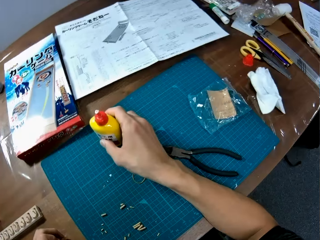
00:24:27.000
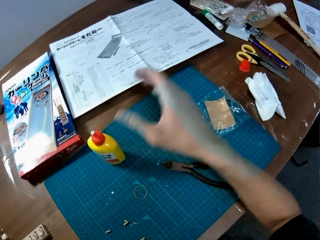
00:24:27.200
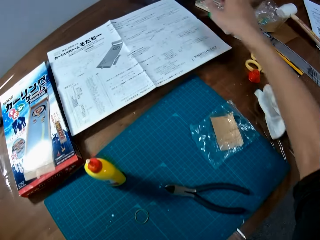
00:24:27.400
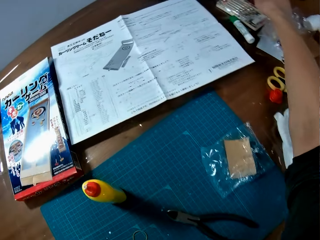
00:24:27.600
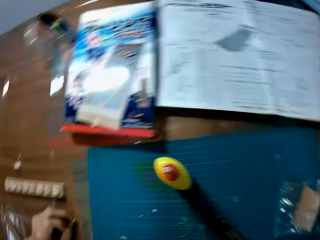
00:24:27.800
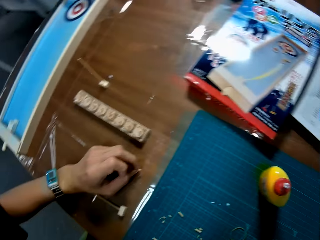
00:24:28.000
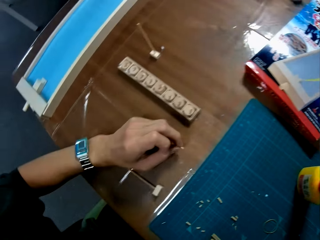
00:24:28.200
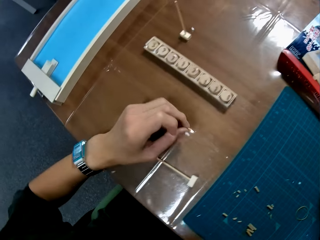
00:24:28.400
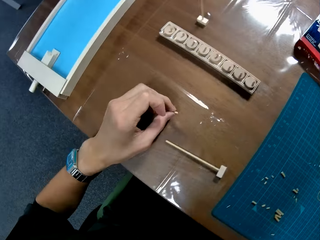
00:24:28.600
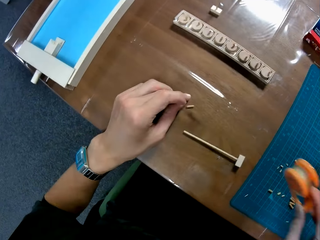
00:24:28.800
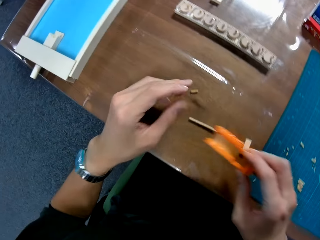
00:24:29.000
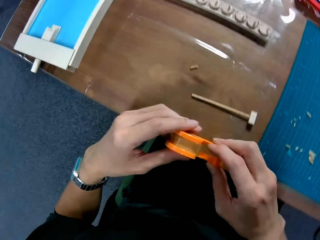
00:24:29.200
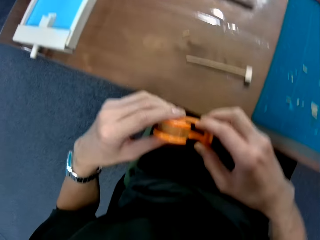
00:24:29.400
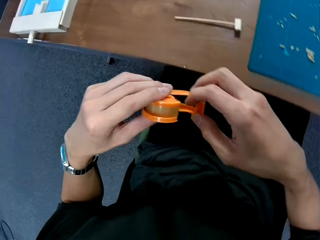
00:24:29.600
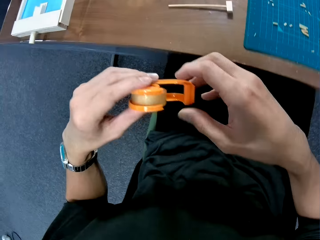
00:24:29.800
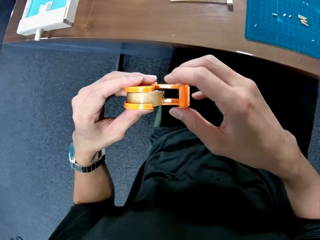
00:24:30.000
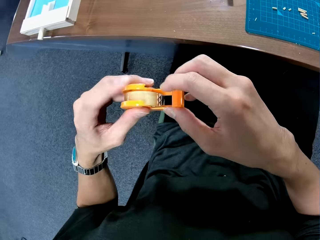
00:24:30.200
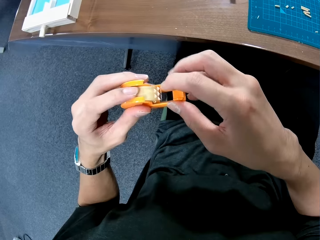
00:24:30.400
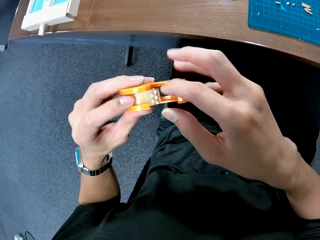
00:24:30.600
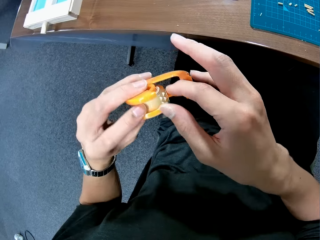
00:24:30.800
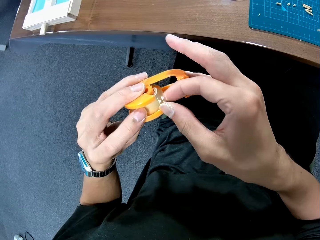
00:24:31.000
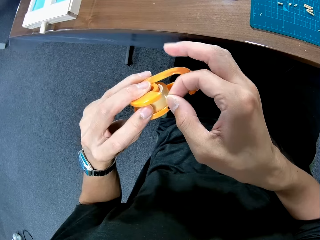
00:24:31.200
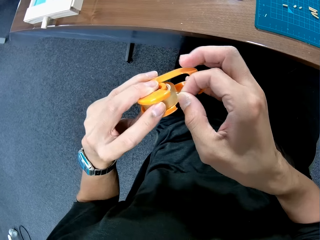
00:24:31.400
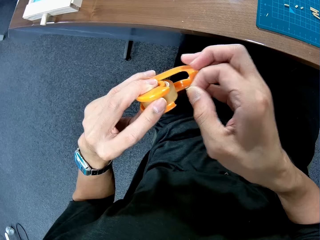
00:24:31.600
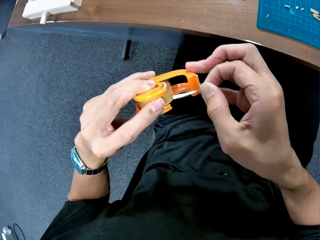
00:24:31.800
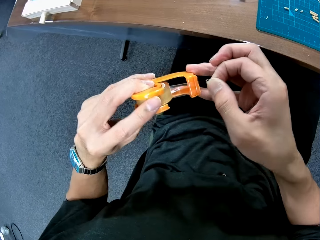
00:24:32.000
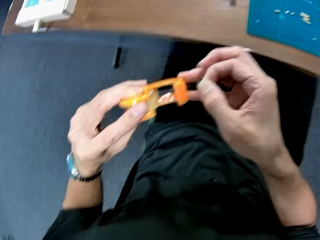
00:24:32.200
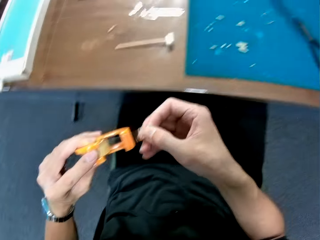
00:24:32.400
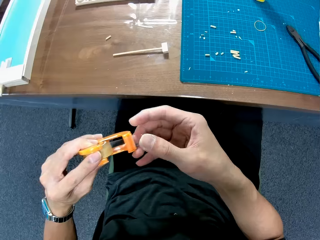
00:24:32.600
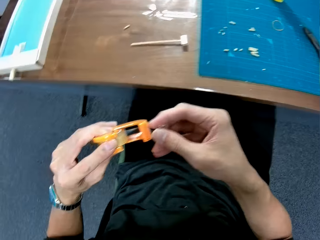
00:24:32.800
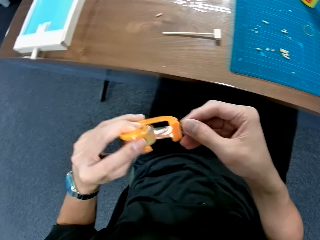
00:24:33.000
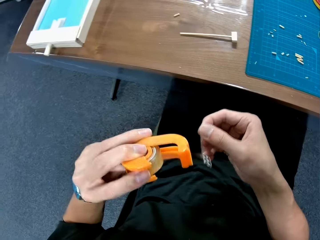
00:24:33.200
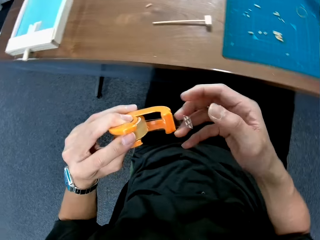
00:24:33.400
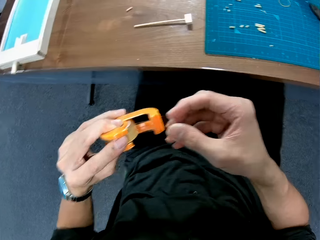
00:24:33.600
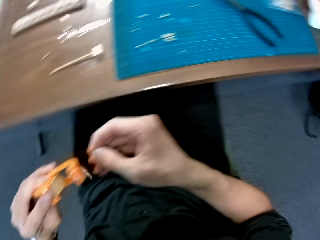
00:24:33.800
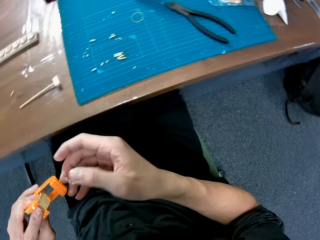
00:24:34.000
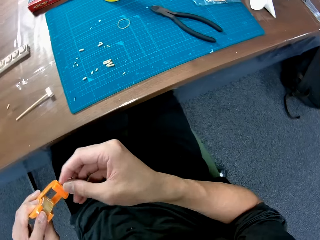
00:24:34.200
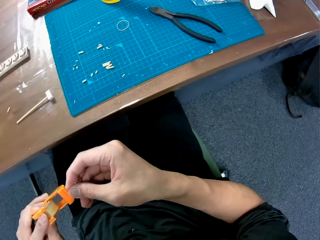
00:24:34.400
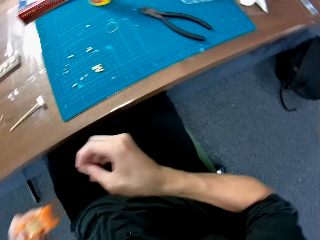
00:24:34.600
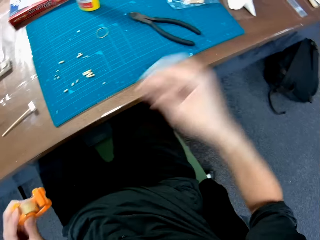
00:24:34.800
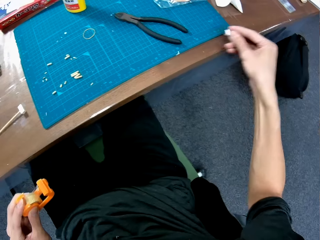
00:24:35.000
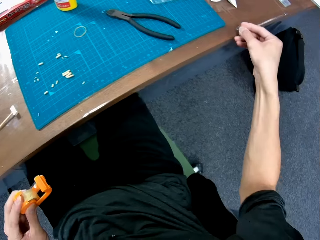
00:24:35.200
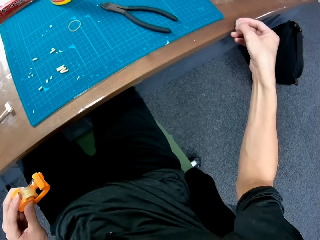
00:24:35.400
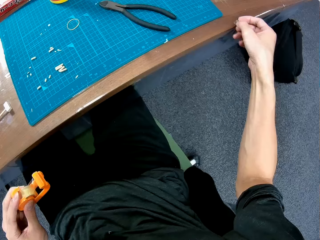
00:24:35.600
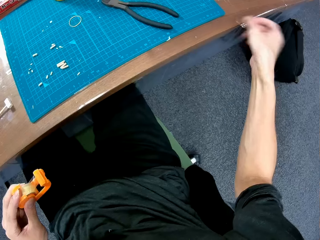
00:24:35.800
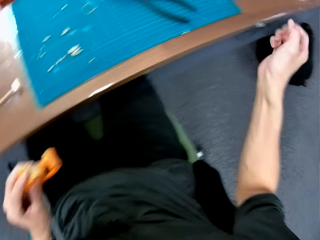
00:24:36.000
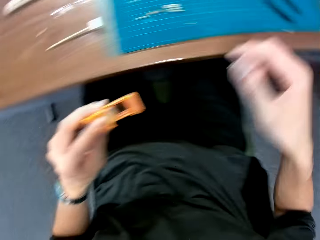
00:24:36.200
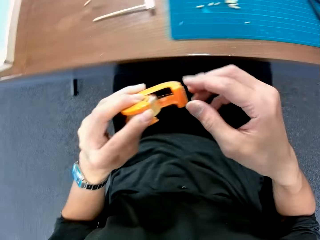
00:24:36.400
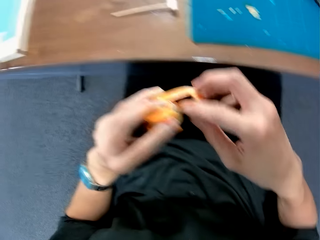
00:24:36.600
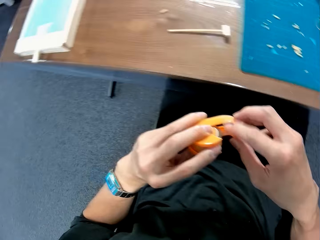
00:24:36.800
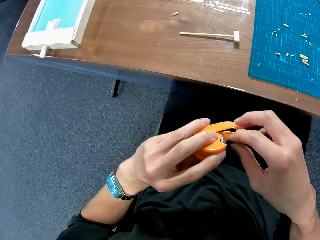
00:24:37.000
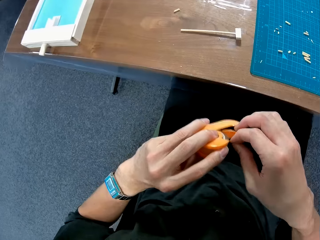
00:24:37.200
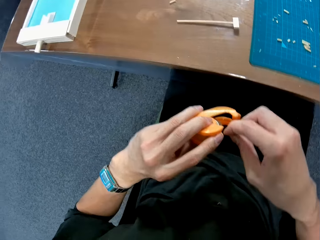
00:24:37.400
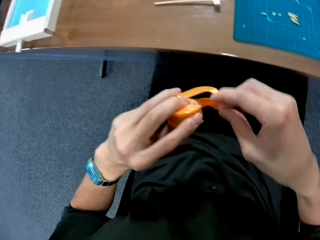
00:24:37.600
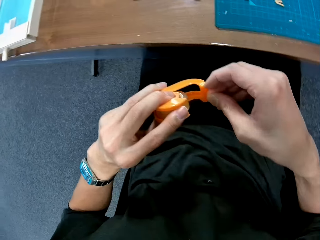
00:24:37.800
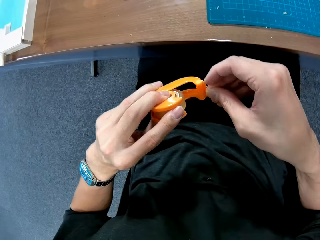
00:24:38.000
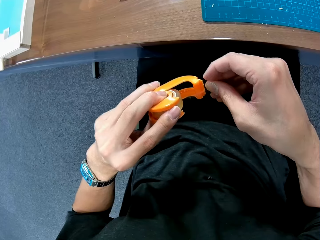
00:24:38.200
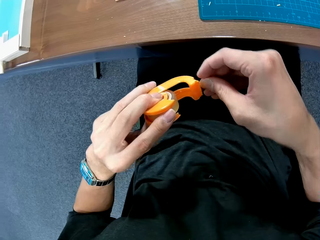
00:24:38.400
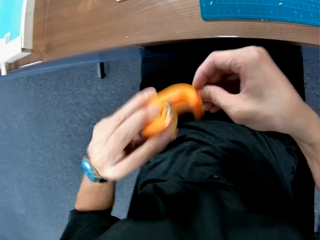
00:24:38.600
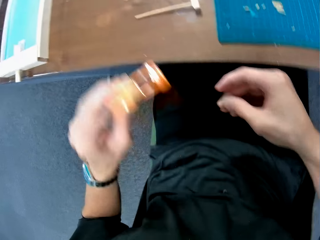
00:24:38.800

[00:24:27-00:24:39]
The camera wearer turns around. They put the glue container on the table. They stretch the hand to the table. They turn around. They adjust a piece of wood on the table. They pick up the piece of wood on the table. They put the piece of wood on the table. They hold a sellotape dispenser. They pull sellotape from the sellotape dispenser. They cut the sellotape with the sellotape dispenser cutter. They stick the sellotape on the table. They turn around. They pull another sellotape from the sellotape dispenser. They cut the sellotape with the sellotape dispenser cutter.

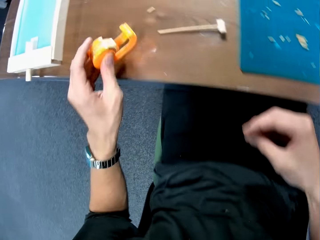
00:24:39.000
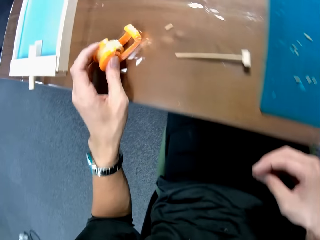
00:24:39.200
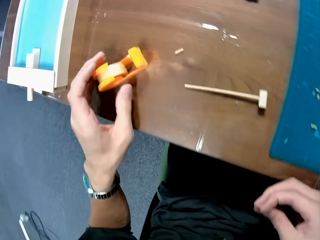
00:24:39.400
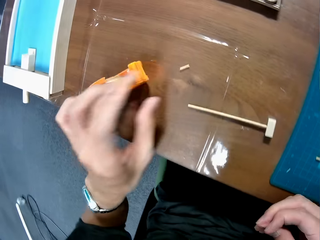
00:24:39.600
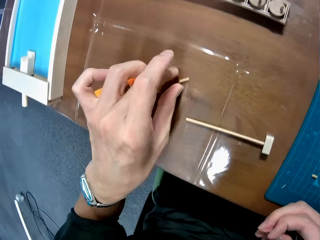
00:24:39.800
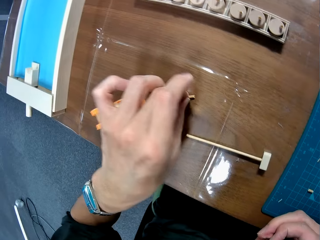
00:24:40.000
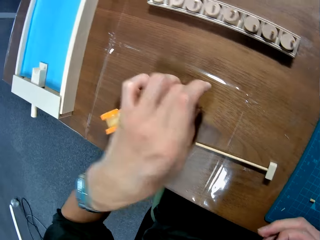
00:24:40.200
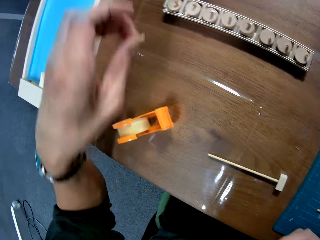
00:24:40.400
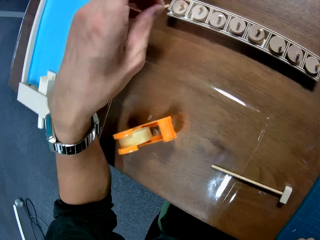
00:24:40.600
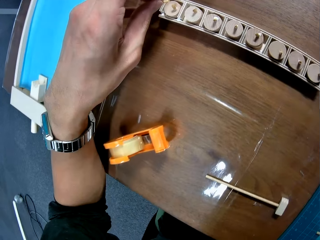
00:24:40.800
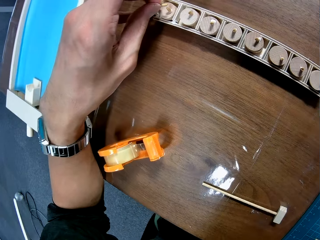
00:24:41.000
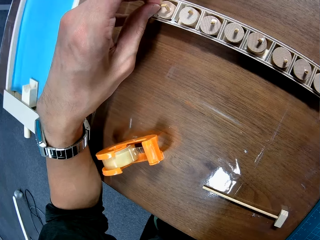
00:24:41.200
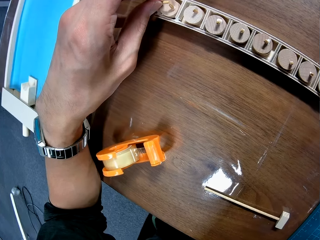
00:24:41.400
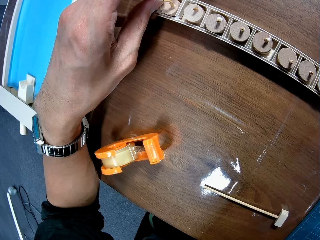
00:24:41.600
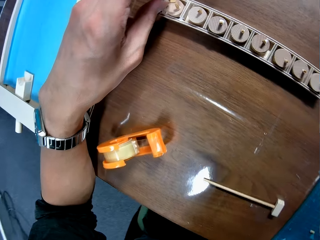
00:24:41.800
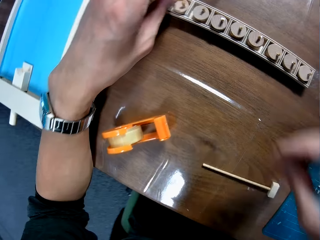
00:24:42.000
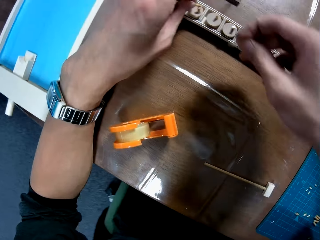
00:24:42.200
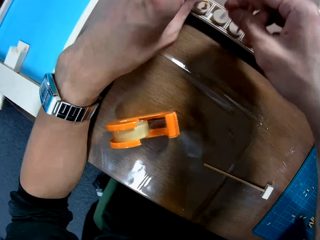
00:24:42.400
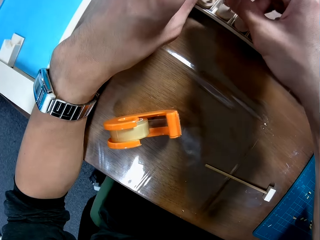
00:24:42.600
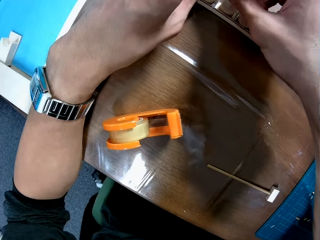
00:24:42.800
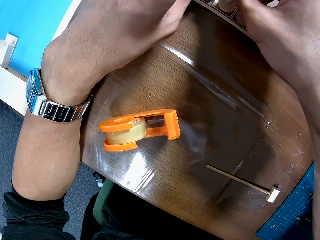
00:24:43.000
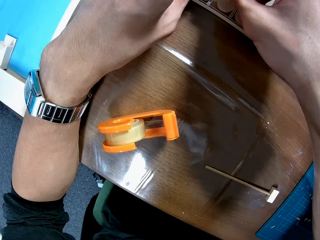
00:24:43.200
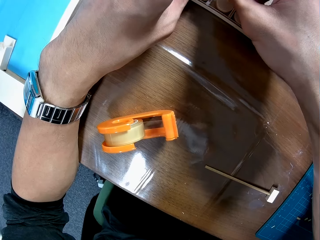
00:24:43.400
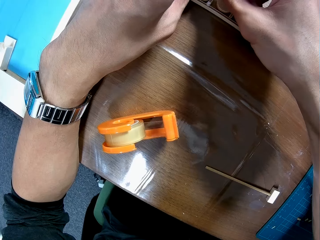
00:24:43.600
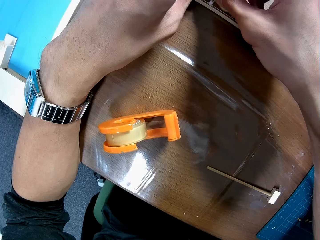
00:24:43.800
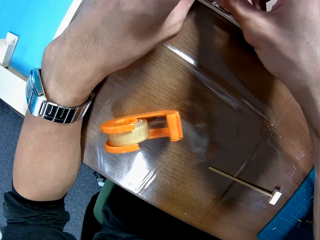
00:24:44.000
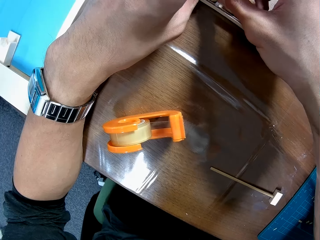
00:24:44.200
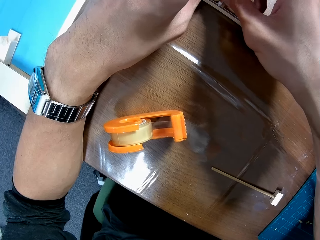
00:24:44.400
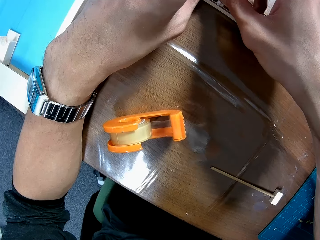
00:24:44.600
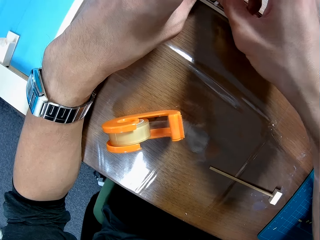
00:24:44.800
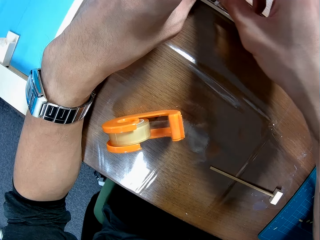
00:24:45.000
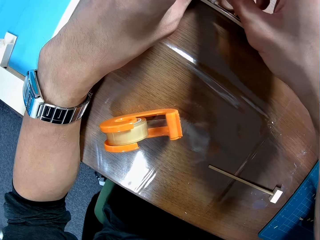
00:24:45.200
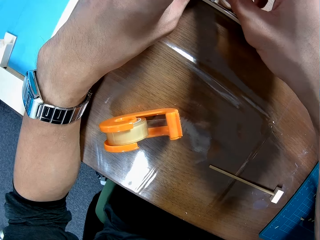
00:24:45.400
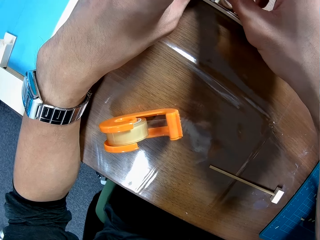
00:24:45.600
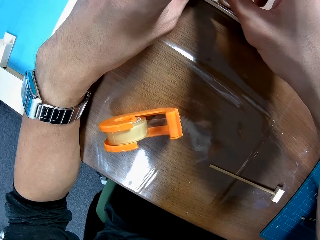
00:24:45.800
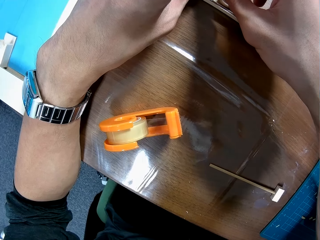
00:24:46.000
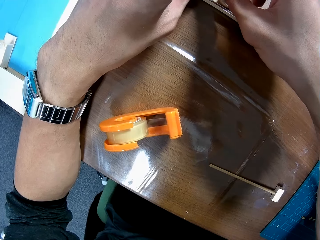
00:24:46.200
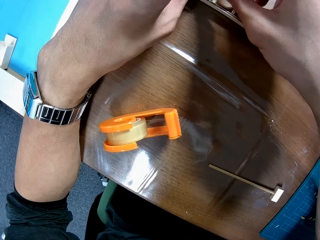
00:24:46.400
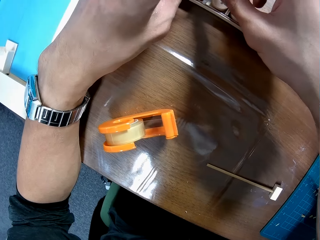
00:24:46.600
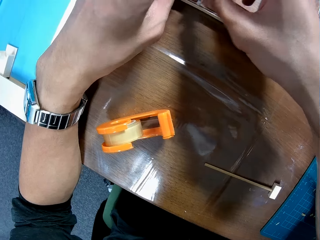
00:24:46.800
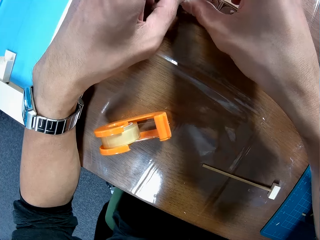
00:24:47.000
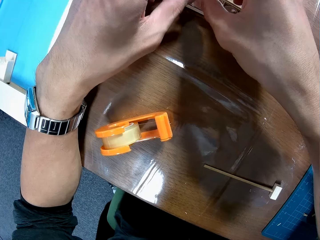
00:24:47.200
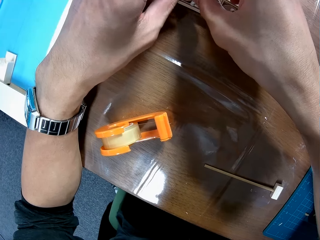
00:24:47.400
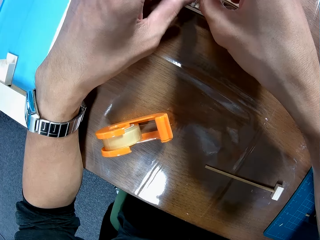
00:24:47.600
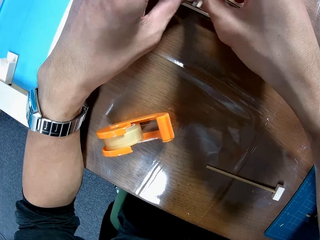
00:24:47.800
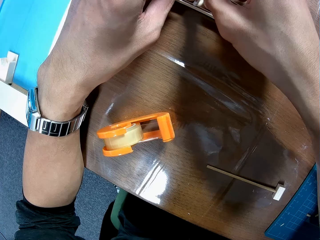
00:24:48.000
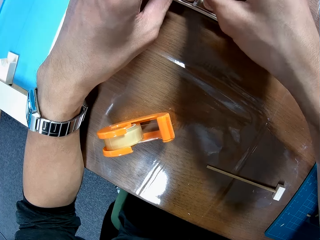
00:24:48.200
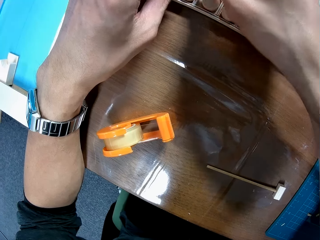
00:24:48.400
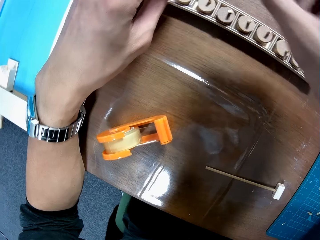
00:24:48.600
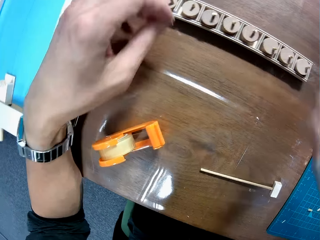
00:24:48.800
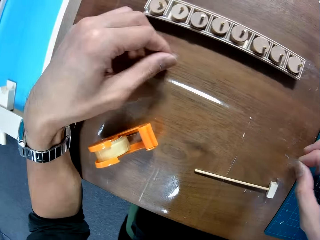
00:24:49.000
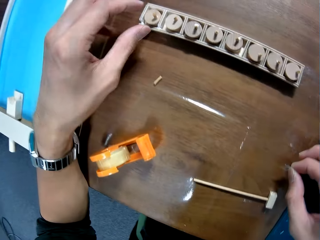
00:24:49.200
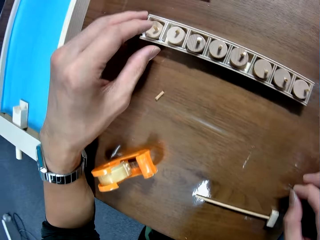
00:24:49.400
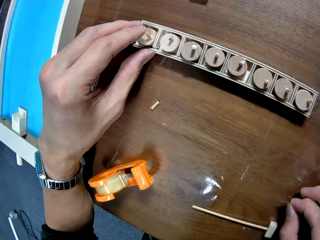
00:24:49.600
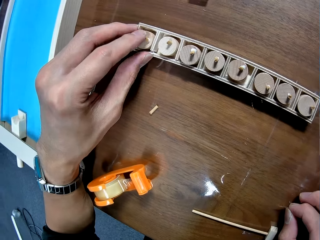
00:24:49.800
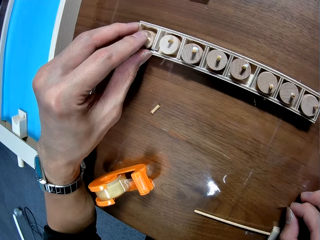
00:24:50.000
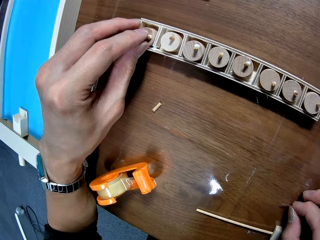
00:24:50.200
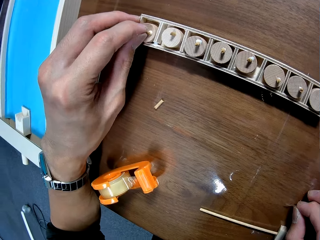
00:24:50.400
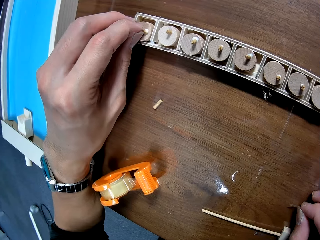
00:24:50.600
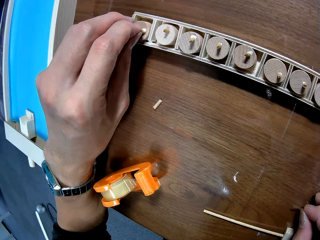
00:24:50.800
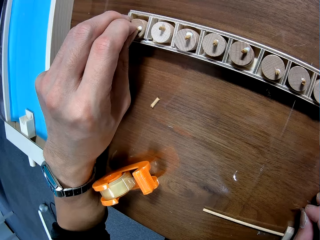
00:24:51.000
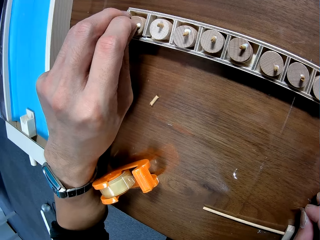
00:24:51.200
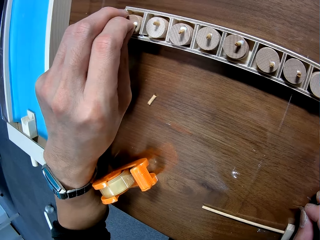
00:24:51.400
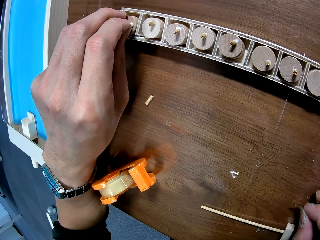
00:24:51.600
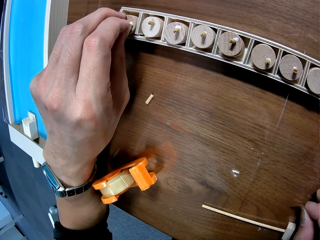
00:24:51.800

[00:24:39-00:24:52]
The camera wearer cuts the tape. They put the sellotape dispenser on the table. They pick up a piece of wood on the table. They put the piece of wood on the wooden puck. They put the piece of wood on the table. They touch the piece of wood and pull the piece of wood from the wooden puck.
